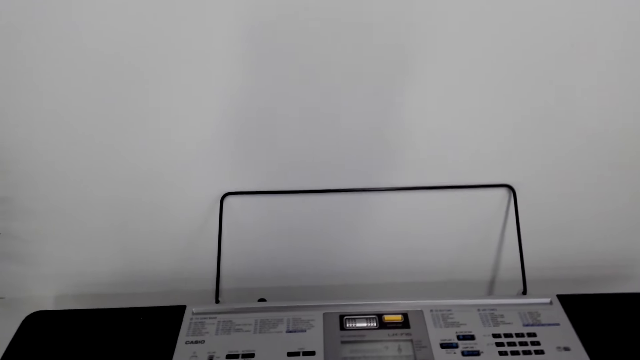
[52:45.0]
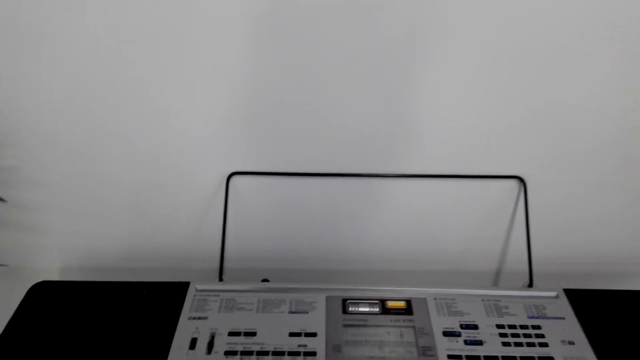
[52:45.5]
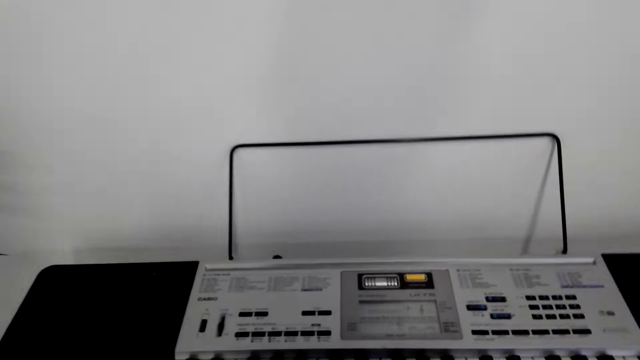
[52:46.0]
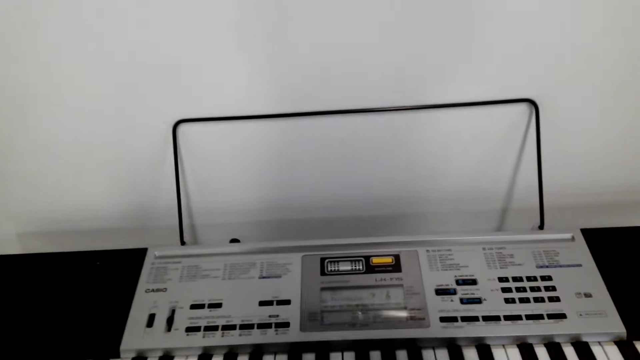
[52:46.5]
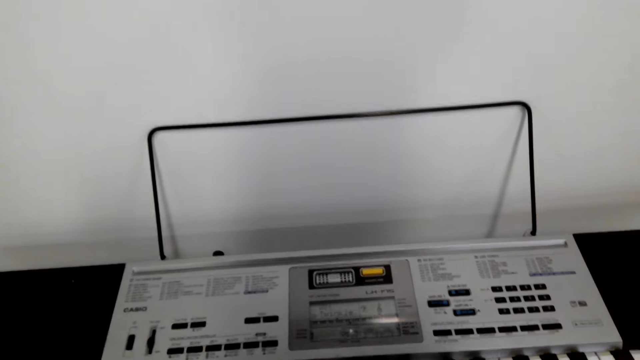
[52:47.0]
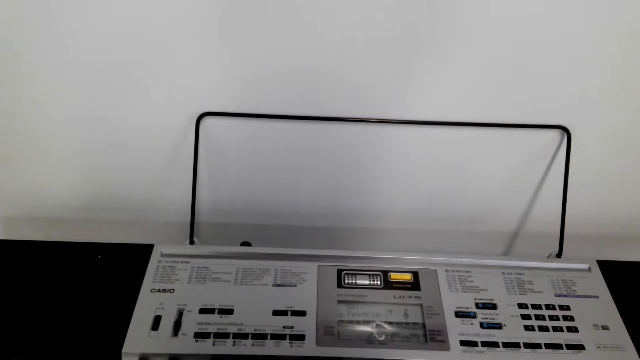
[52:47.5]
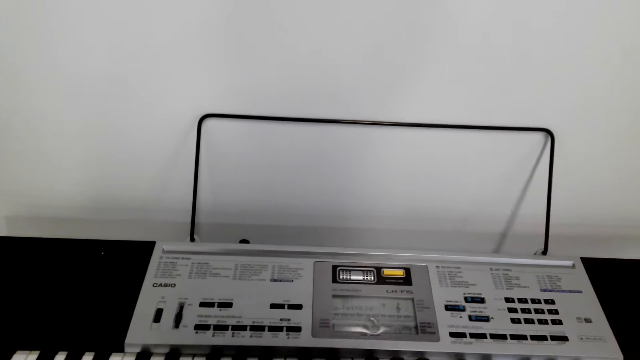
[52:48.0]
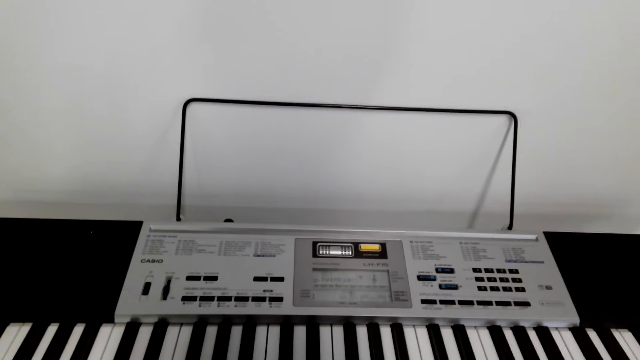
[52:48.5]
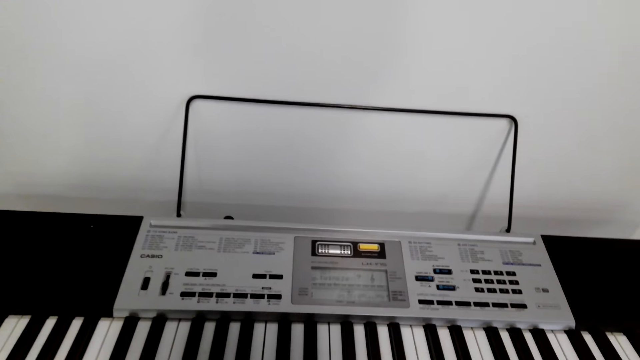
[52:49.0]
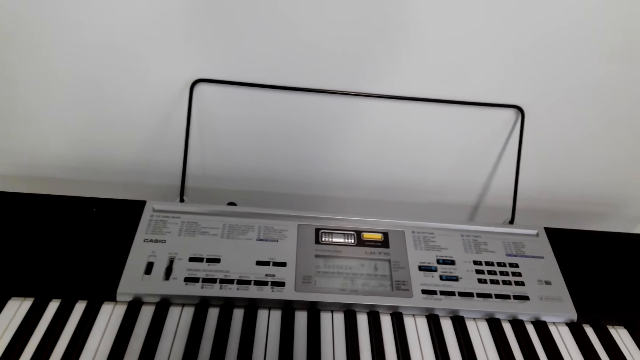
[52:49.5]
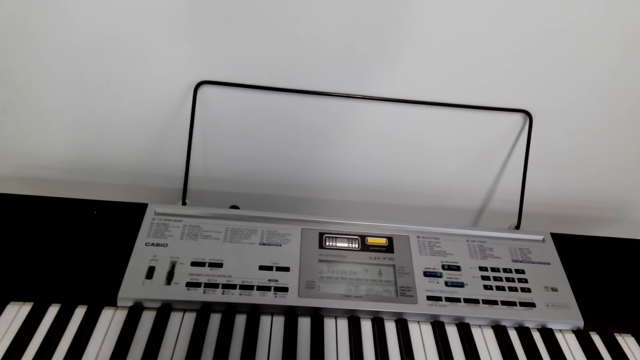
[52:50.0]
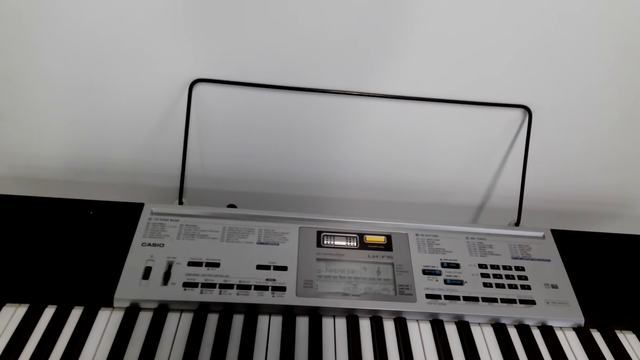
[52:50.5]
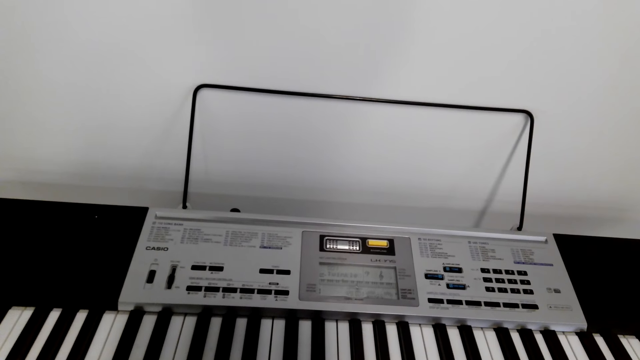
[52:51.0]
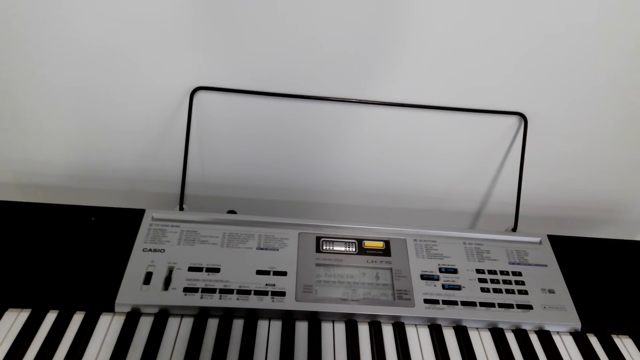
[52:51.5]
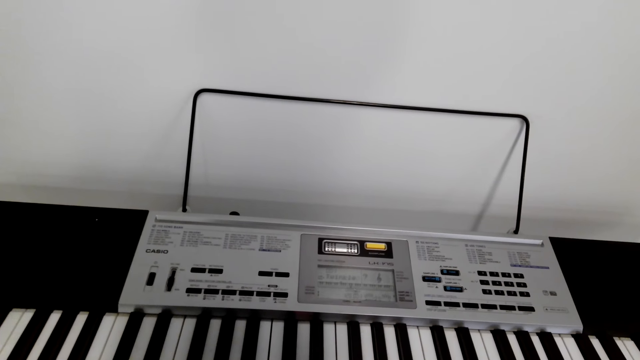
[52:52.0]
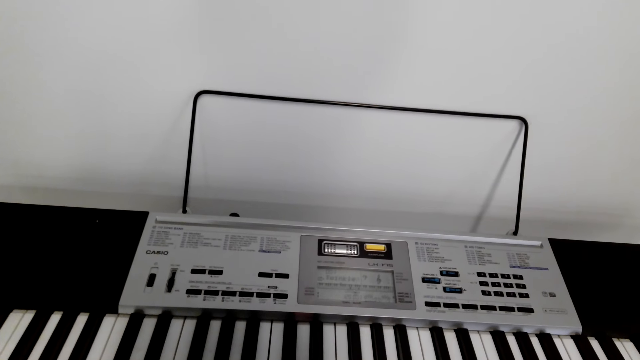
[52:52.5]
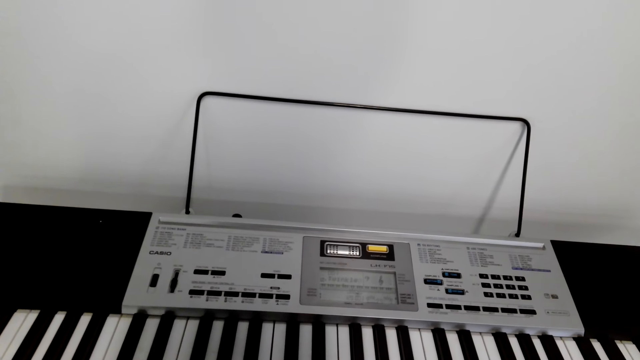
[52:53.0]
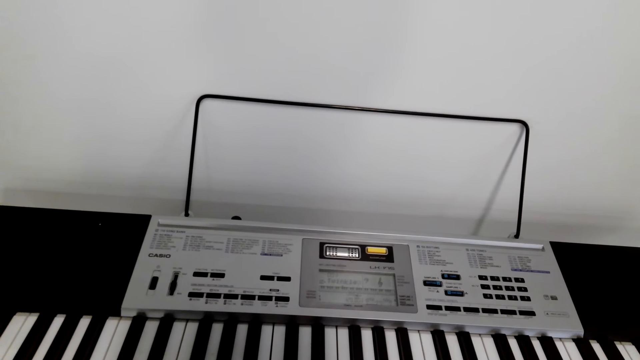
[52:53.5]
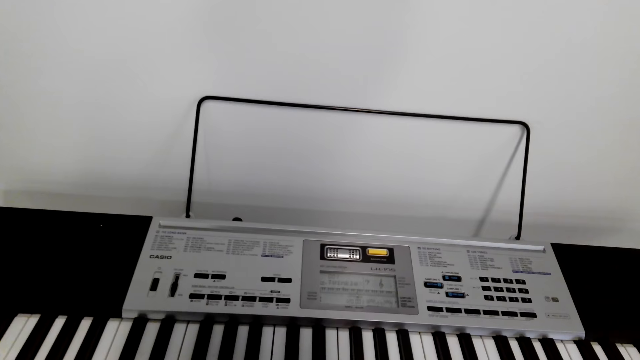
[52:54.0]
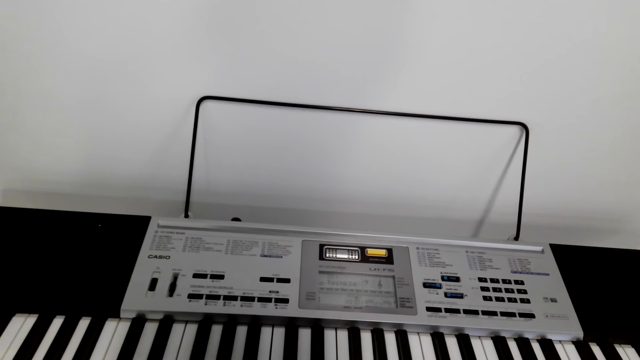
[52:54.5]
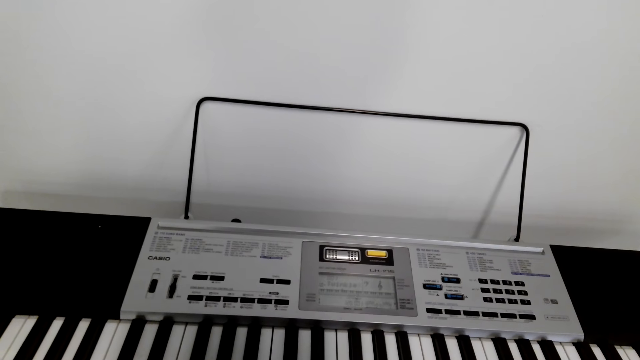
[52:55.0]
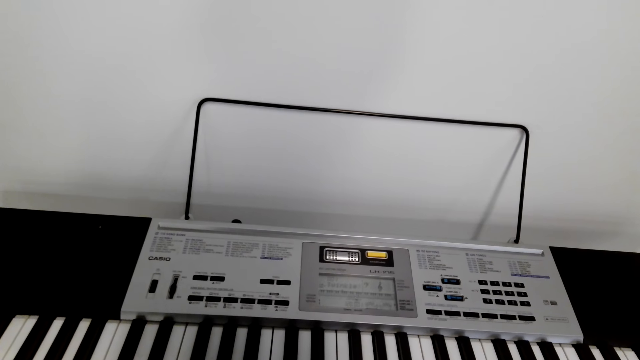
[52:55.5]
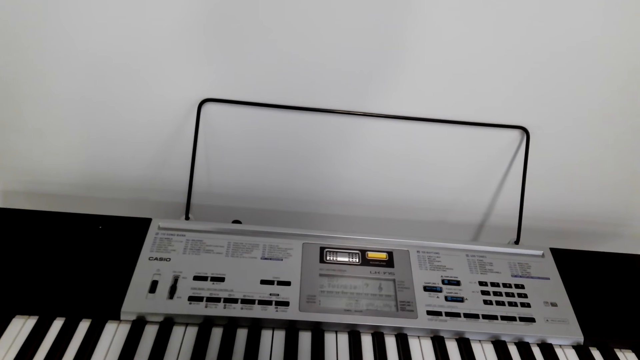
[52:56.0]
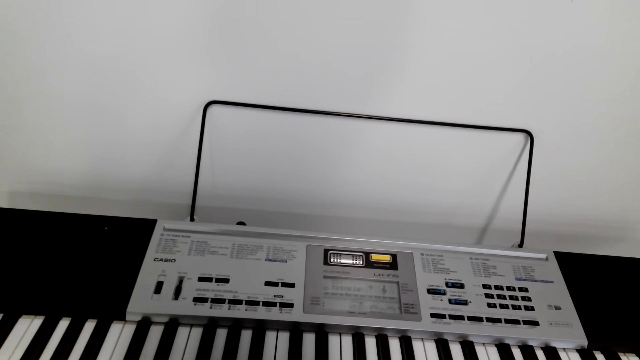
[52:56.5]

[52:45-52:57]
The camera wearer plays the piano.

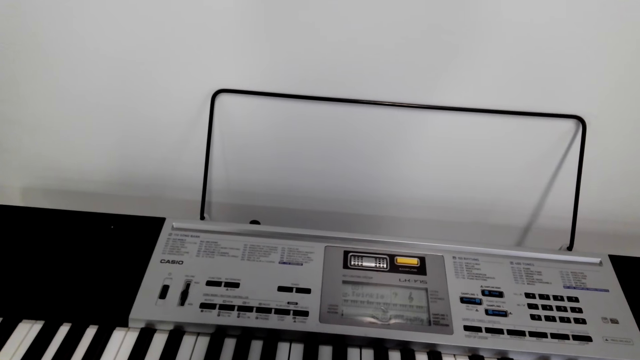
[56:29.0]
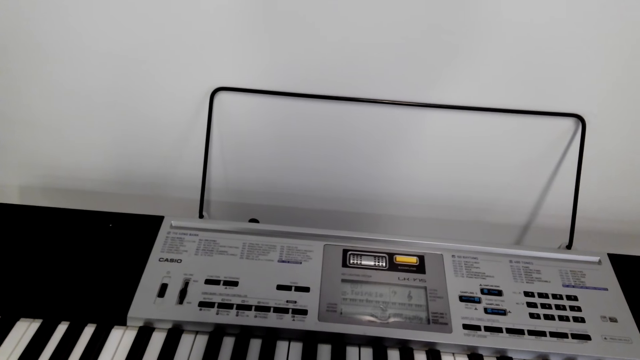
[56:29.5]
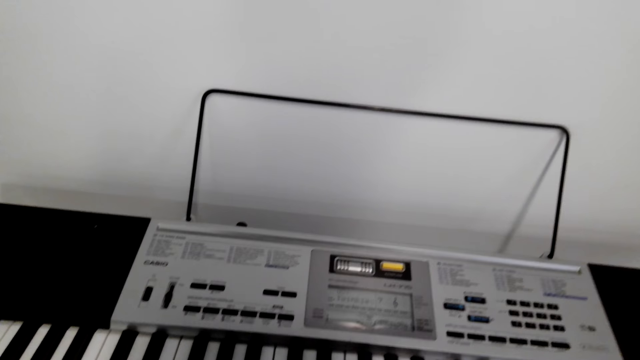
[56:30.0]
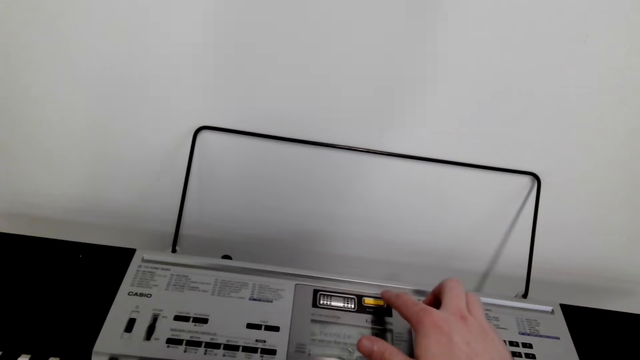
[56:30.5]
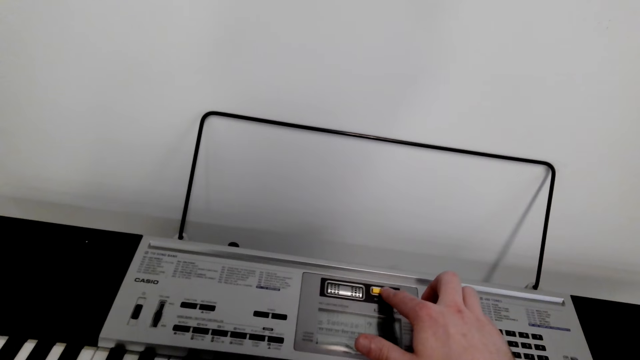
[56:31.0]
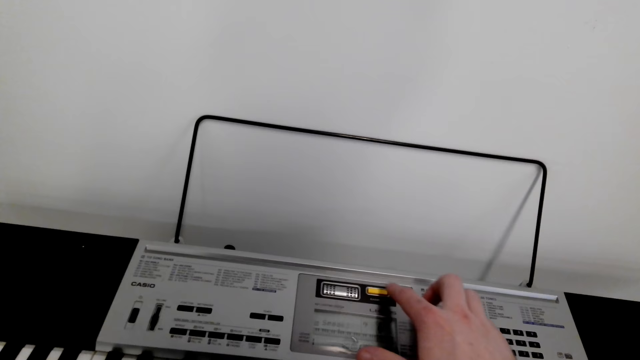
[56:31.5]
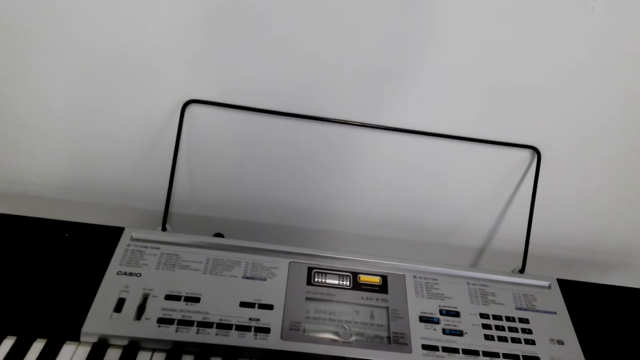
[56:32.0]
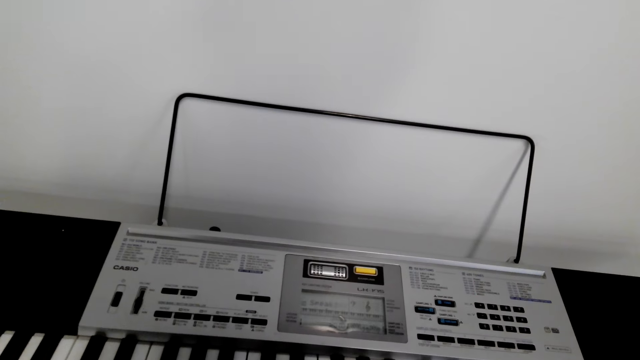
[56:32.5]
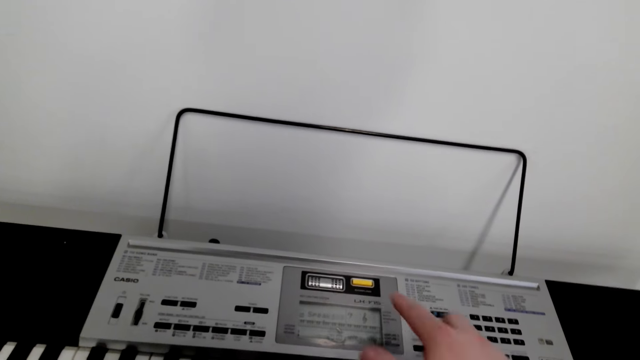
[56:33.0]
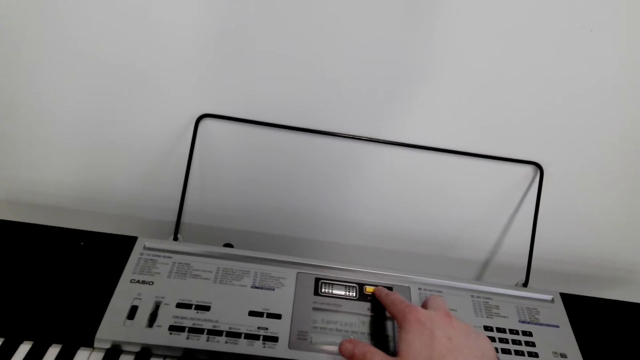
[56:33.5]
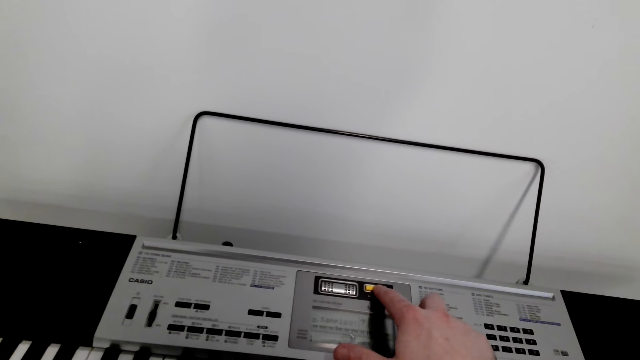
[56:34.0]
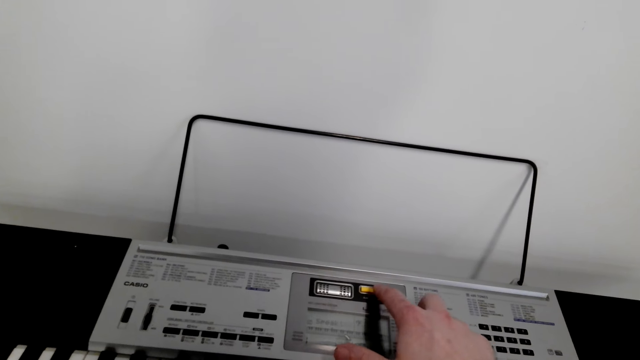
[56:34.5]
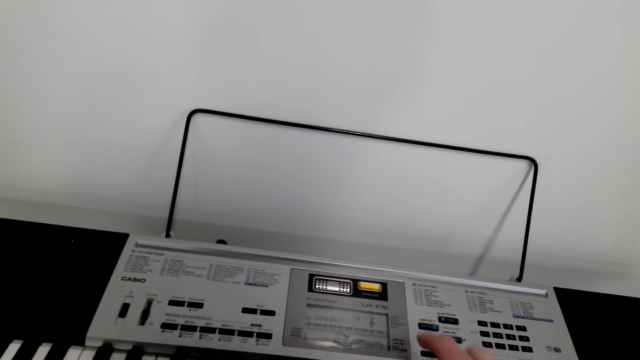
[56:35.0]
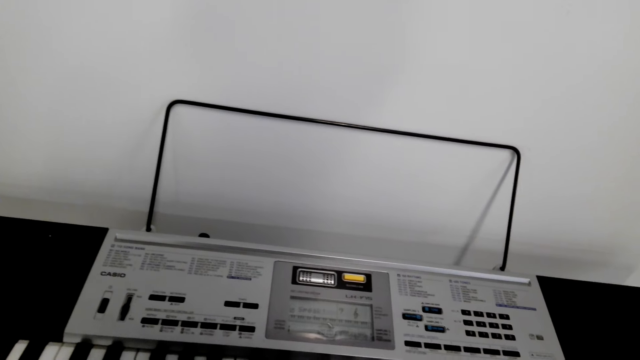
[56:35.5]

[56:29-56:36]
The camera wearer presses the piano.

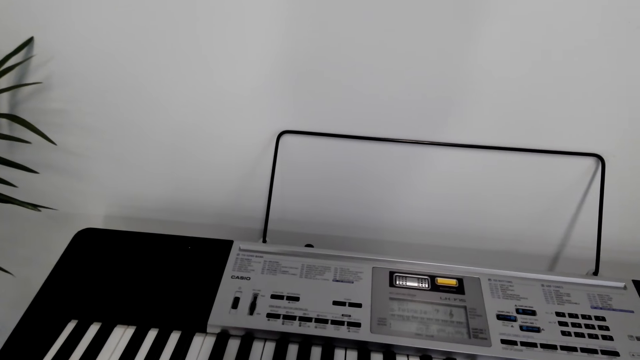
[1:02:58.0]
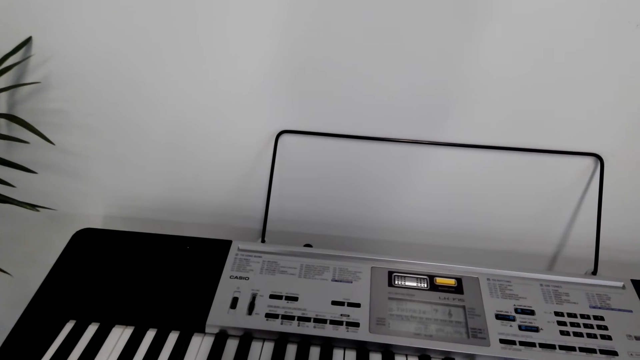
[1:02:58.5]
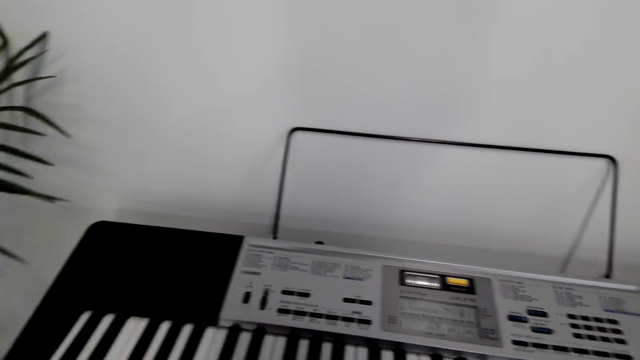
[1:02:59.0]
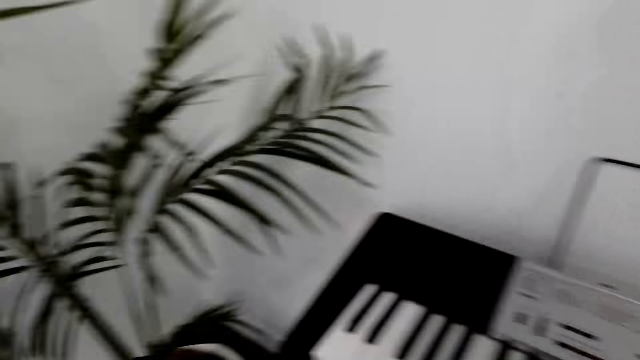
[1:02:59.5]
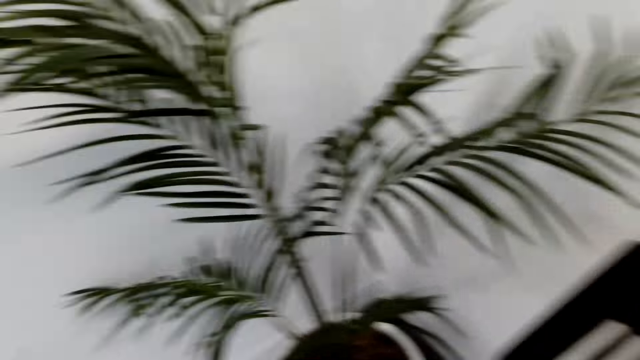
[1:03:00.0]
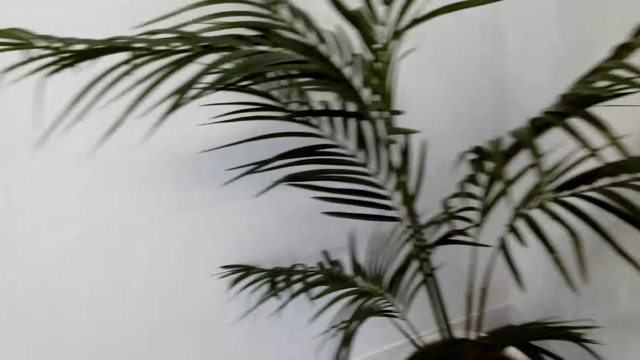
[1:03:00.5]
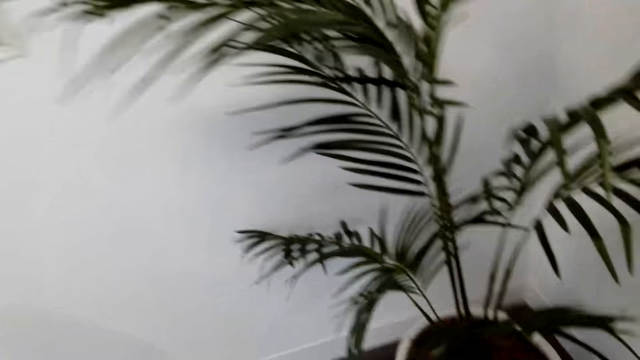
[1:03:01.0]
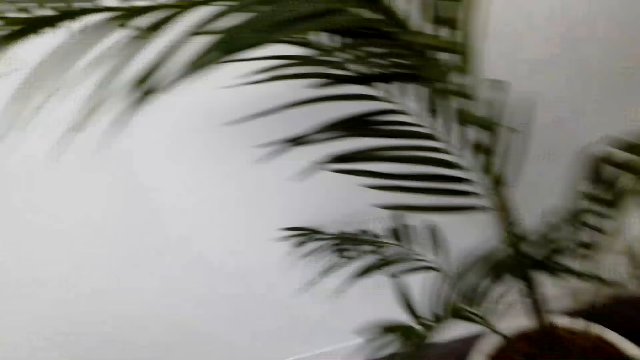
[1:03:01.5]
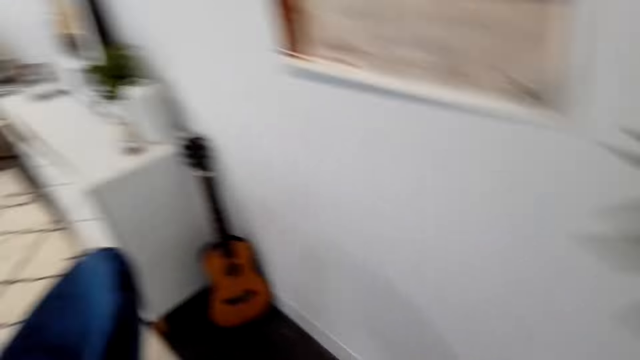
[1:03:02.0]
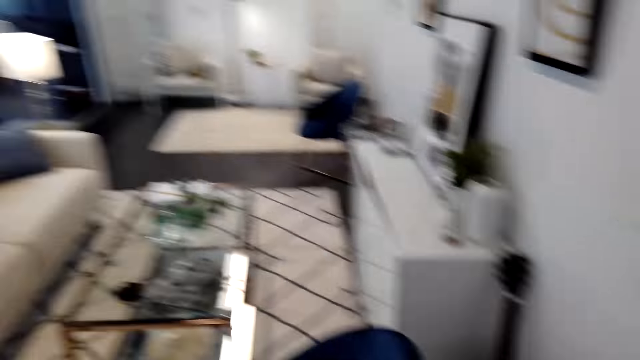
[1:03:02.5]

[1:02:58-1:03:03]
The camera wearer walks in the house.
